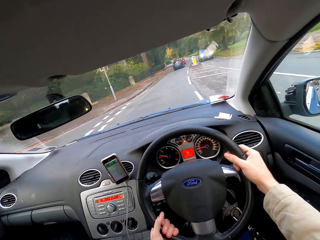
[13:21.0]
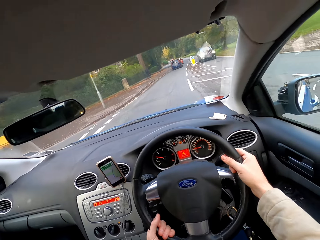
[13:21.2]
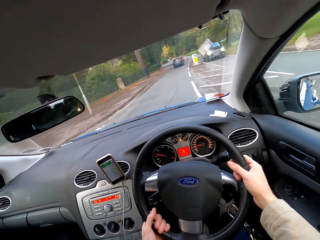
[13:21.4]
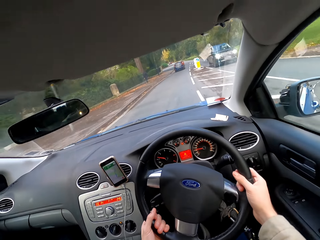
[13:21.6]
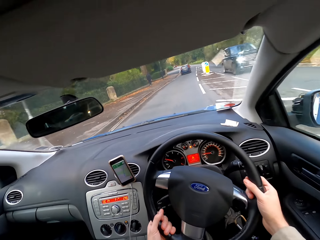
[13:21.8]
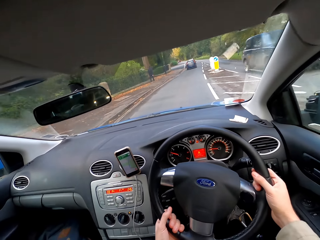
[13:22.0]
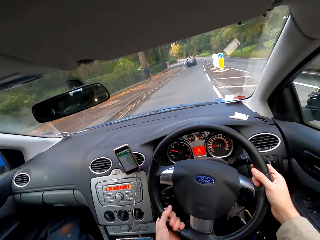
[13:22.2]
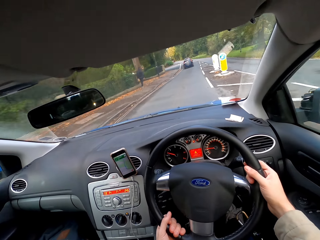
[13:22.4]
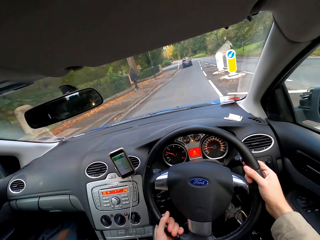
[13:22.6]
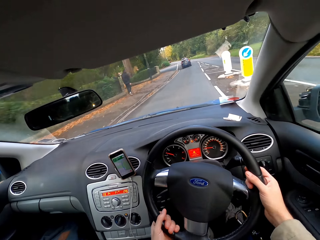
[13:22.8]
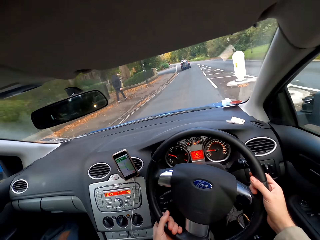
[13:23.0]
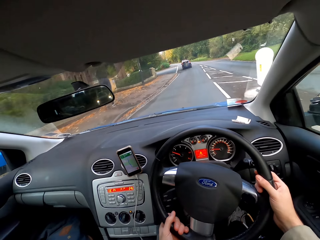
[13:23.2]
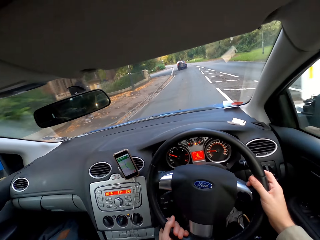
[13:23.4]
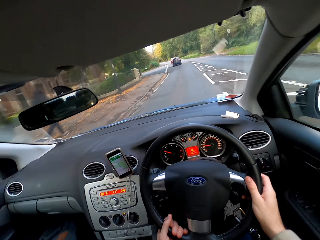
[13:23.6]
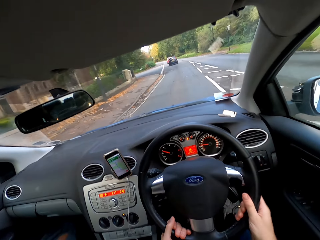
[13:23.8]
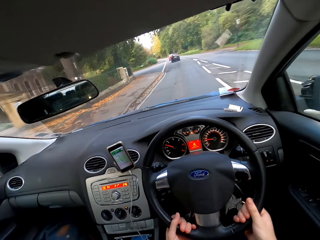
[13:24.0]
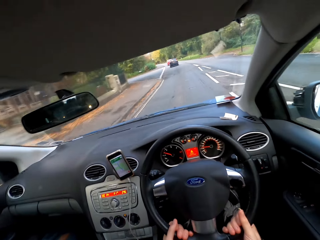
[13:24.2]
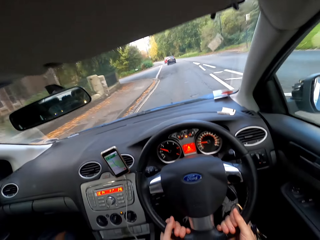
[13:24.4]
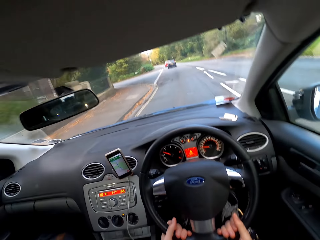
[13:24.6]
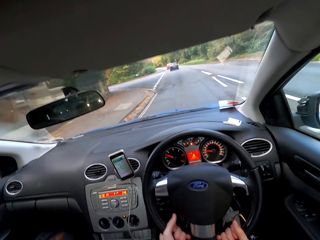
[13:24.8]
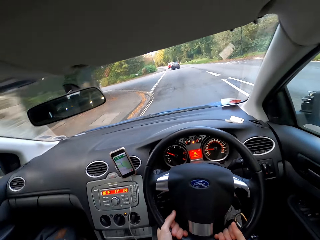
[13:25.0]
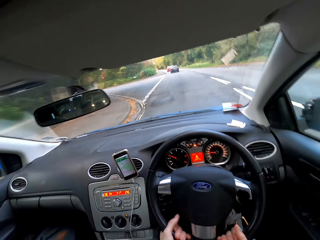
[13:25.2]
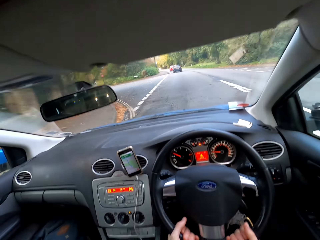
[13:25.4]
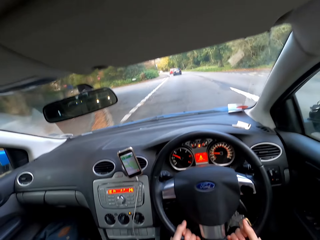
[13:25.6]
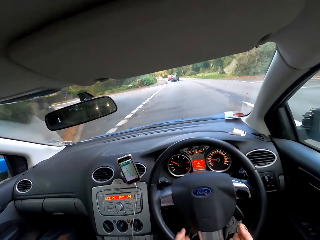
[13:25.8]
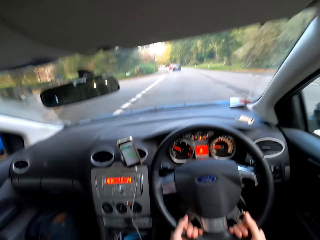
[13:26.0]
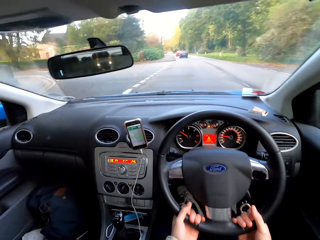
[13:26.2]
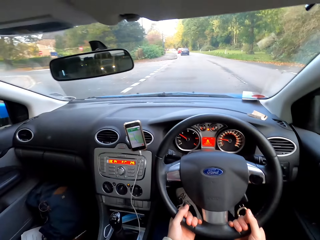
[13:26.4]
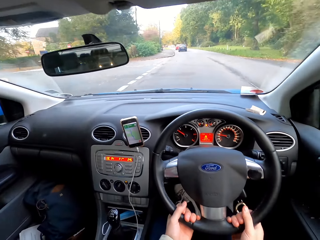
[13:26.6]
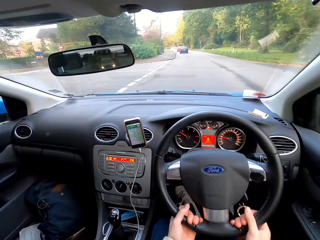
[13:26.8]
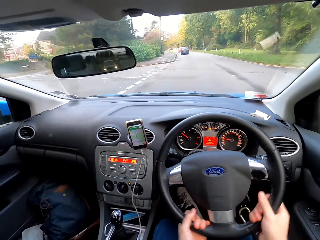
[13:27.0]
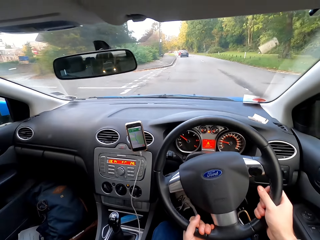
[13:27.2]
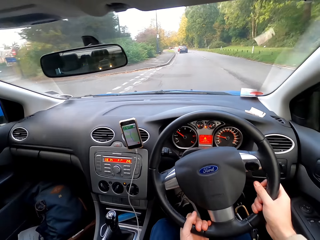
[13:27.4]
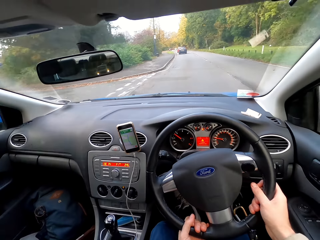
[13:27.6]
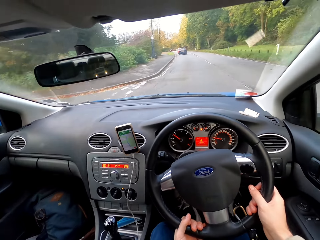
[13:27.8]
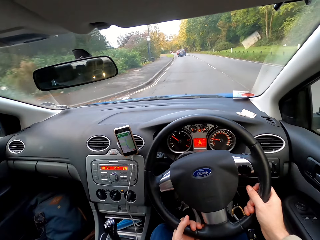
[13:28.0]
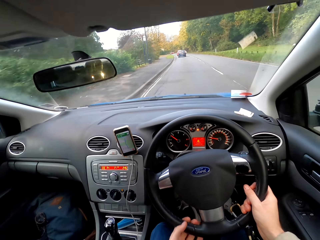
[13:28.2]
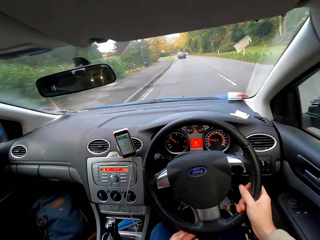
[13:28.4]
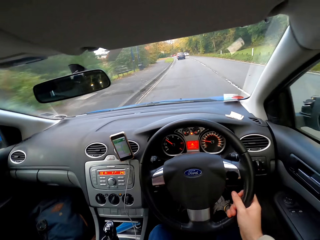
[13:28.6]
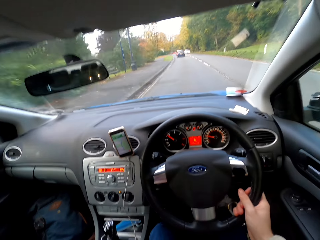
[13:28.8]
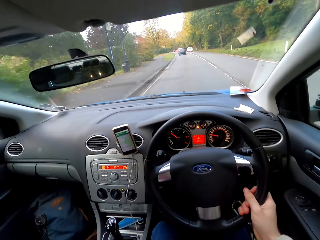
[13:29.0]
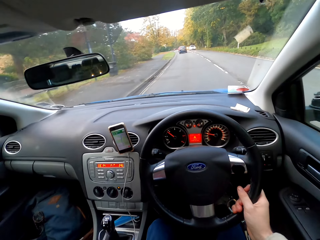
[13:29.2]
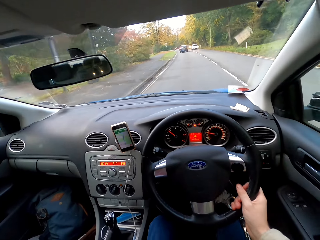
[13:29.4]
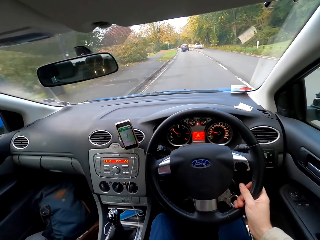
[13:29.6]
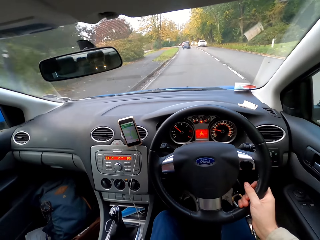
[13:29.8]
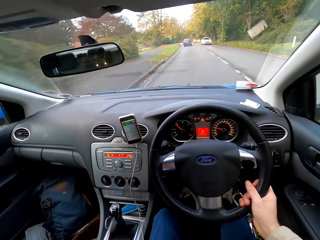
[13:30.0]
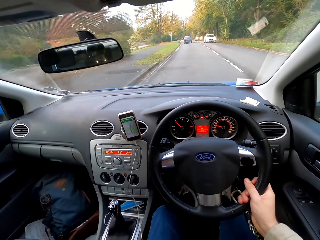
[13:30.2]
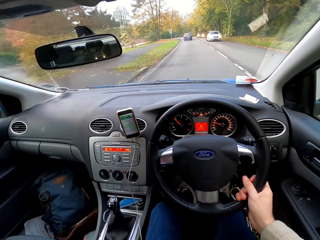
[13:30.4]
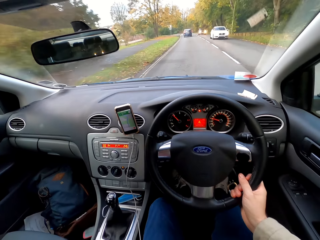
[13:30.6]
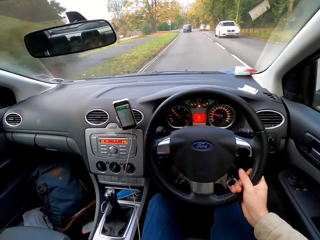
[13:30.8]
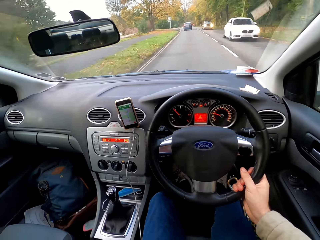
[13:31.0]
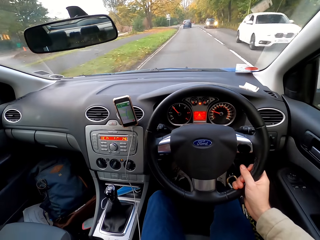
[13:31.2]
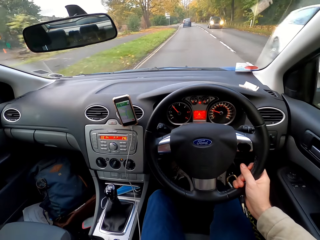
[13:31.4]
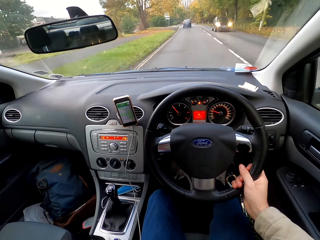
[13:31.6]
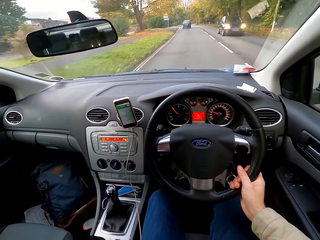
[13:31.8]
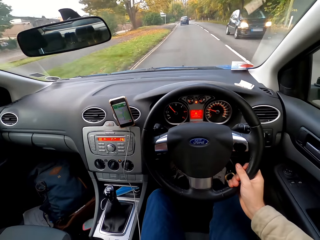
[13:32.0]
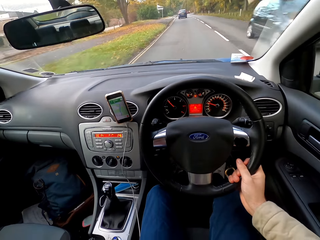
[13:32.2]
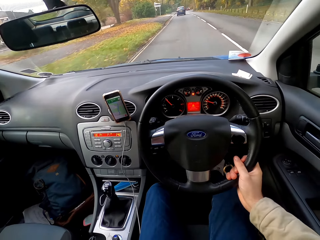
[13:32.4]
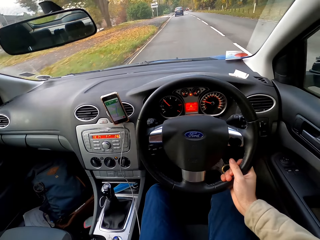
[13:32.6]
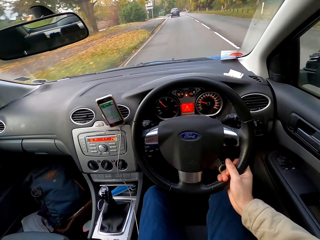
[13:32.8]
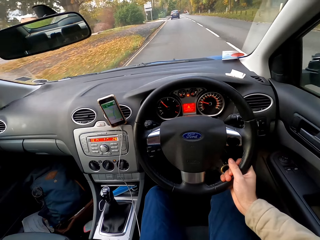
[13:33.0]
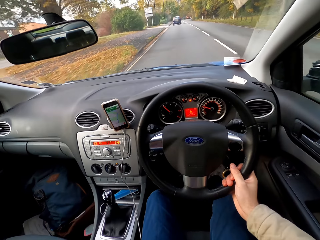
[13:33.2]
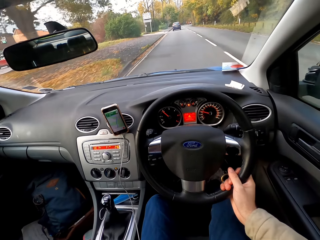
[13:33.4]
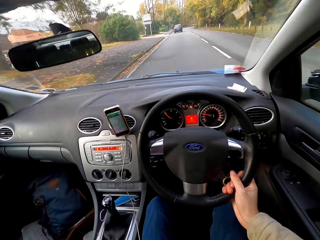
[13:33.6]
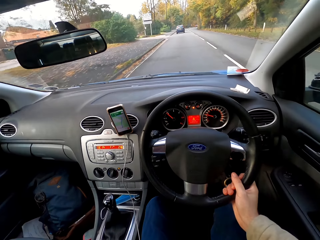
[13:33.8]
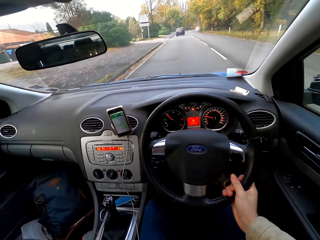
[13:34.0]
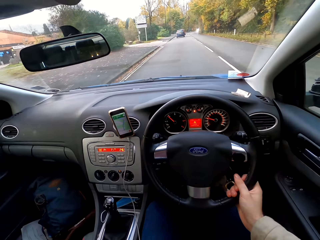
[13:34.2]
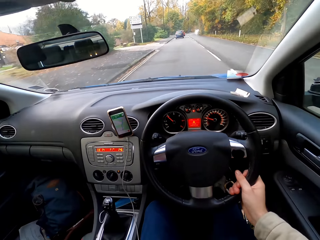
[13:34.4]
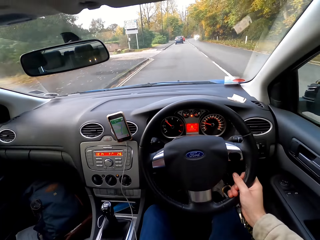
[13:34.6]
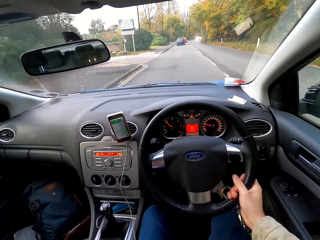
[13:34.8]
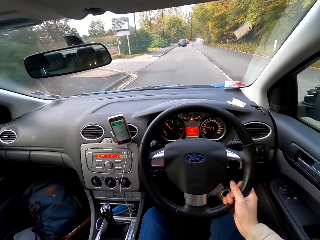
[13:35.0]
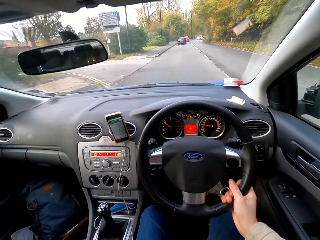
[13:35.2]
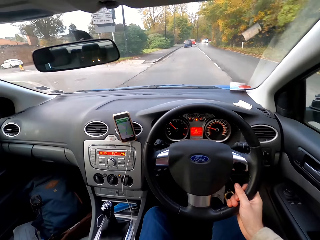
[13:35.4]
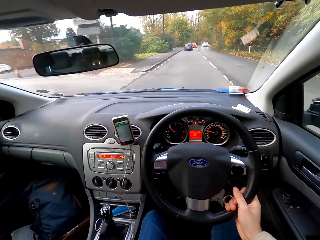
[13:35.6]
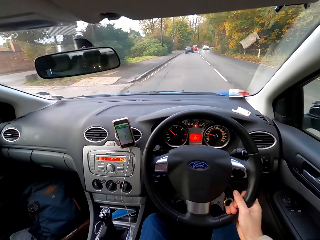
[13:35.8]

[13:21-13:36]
A black car drives past the camera wearer. A white car drives past them. A black car drives past them.

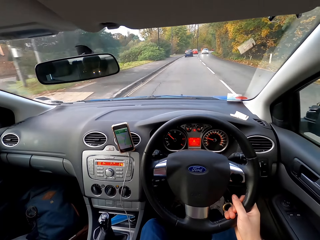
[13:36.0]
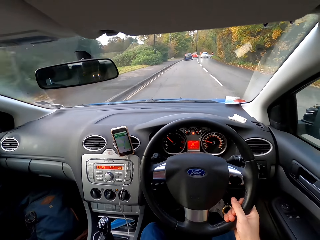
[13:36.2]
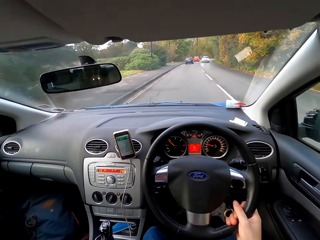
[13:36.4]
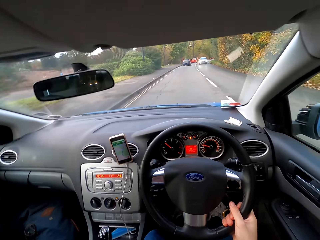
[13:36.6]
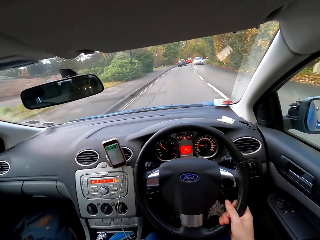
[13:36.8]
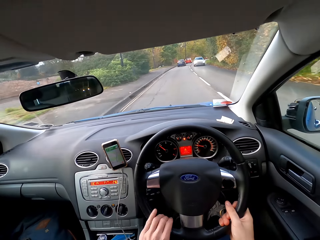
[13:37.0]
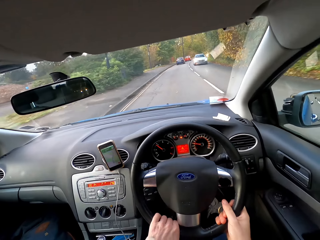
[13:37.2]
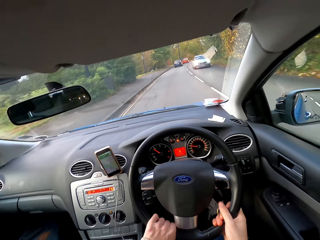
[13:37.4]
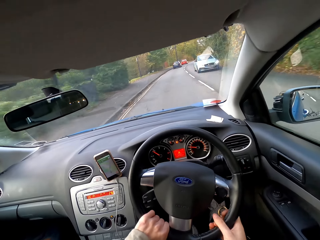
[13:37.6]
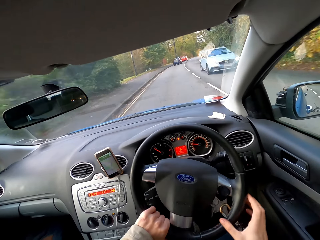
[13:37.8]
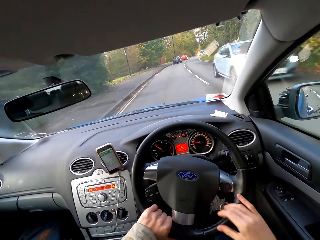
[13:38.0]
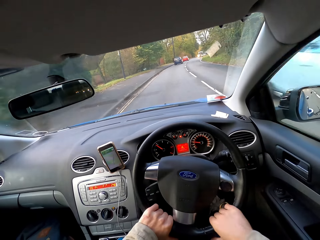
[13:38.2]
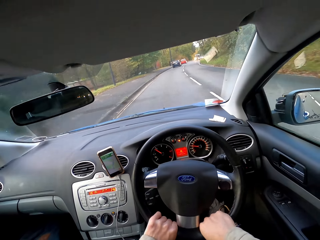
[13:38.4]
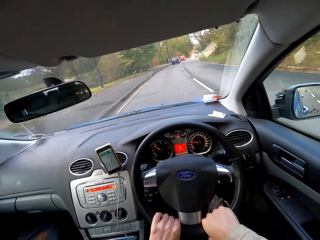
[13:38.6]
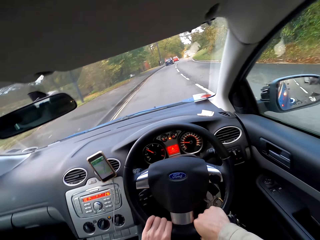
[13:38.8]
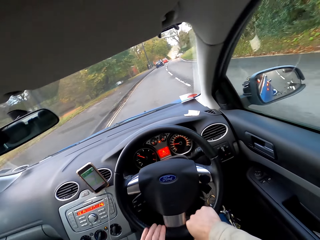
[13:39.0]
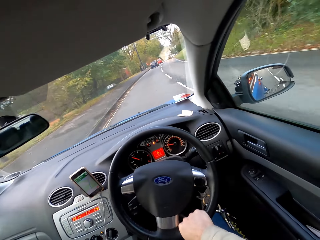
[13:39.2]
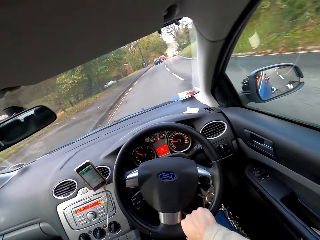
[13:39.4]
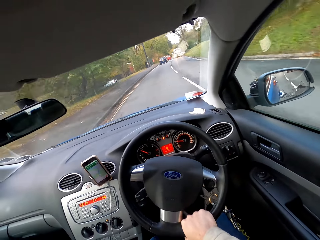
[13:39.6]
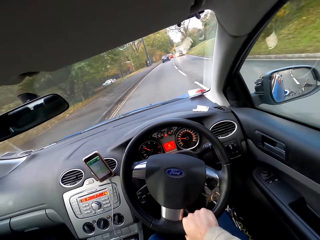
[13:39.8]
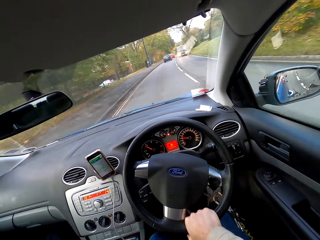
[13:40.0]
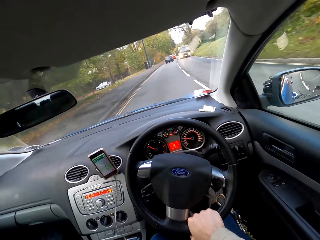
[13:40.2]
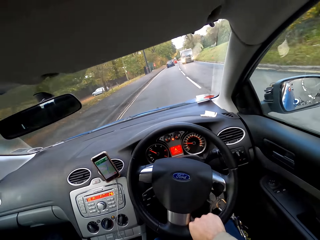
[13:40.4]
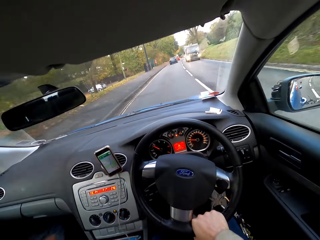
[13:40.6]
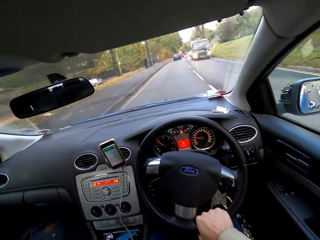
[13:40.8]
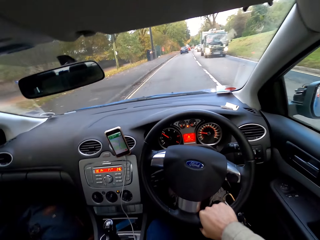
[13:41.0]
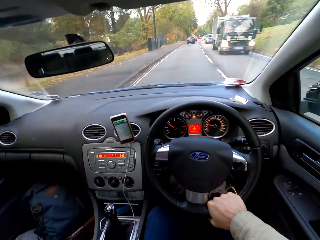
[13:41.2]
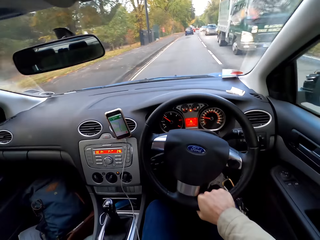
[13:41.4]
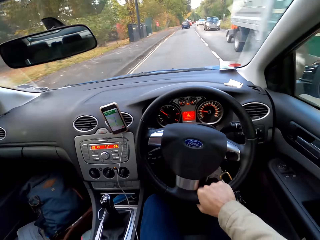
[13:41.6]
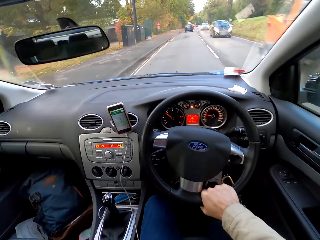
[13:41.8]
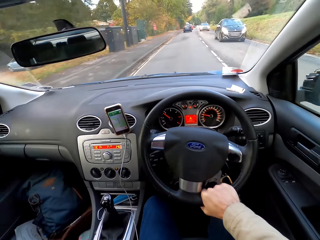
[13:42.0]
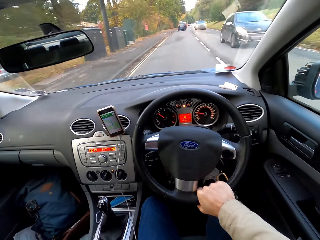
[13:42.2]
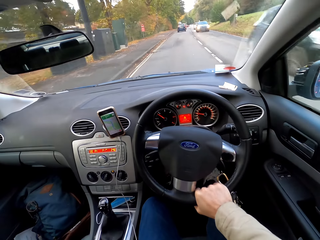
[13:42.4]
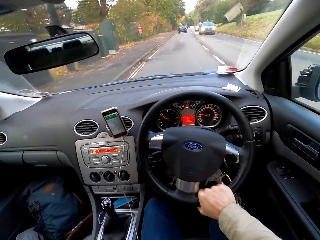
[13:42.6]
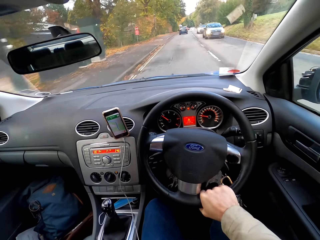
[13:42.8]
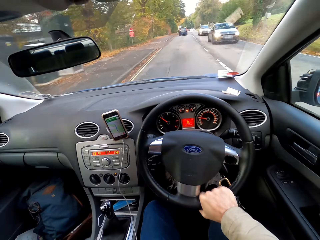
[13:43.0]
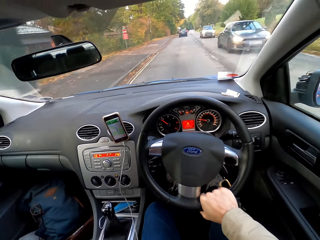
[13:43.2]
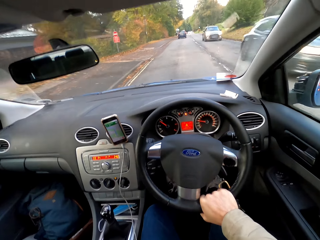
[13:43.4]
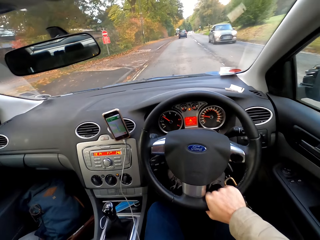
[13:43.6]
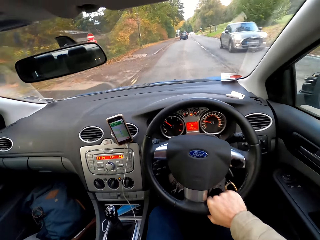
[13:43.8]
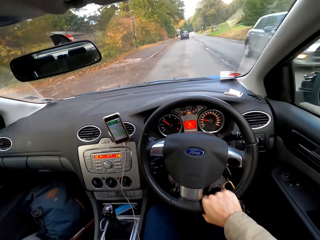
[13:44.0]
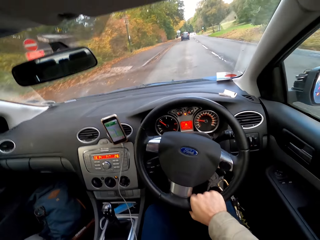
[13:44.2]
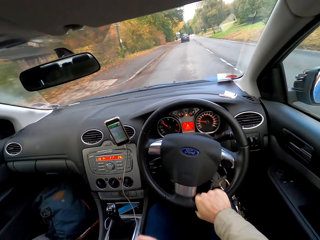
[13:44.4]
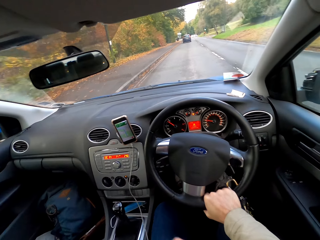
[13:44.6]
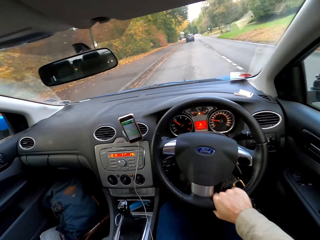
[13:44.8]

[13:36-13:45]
A white car drives past the camera wearer. A truck drives past them. A black car drives past them. A black car drives past them again. A gray car drives past them.
